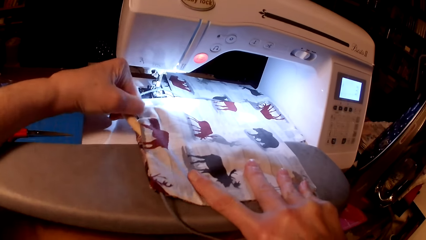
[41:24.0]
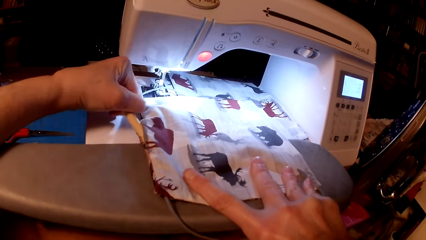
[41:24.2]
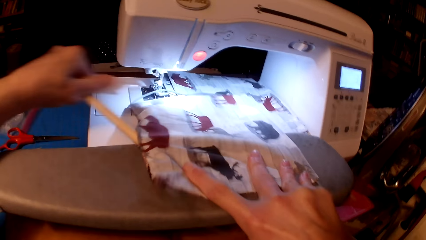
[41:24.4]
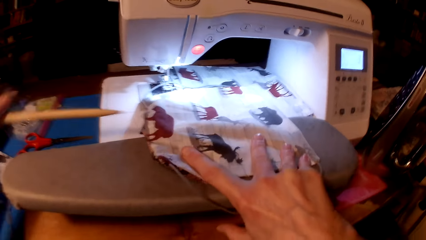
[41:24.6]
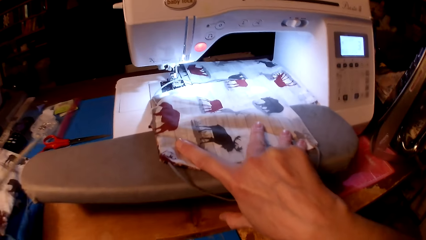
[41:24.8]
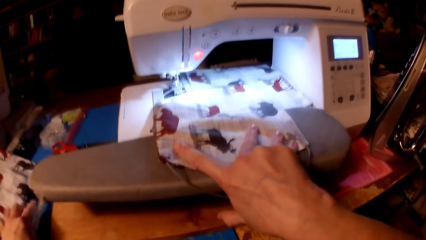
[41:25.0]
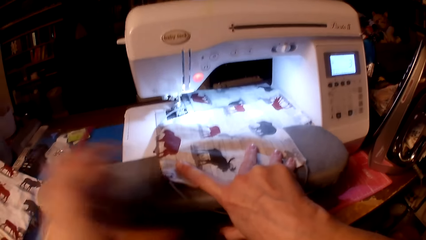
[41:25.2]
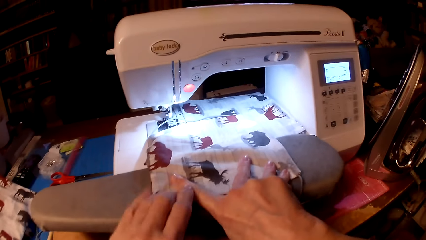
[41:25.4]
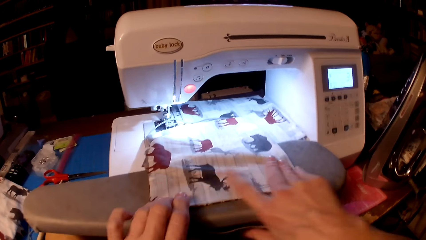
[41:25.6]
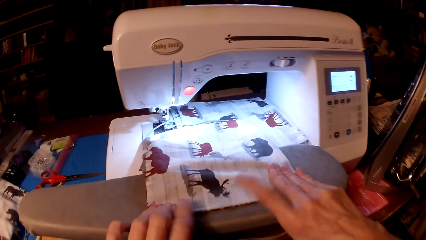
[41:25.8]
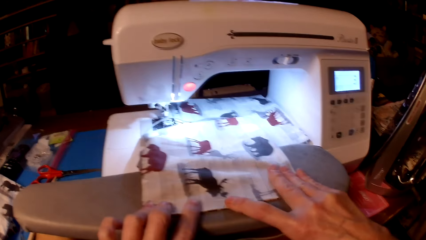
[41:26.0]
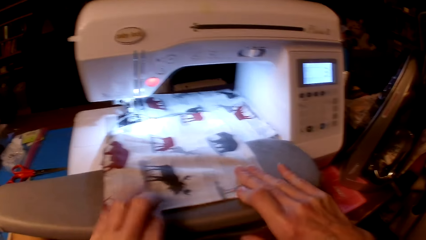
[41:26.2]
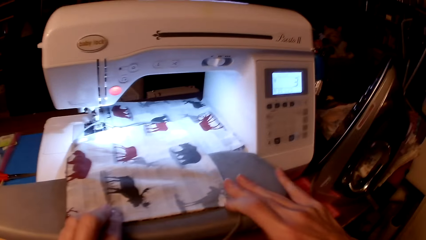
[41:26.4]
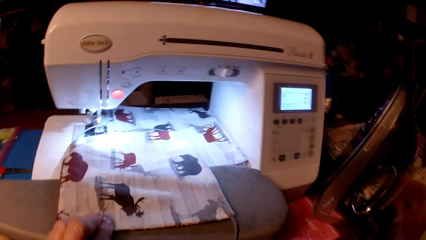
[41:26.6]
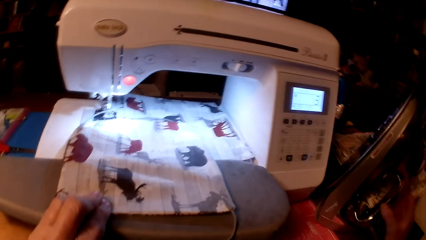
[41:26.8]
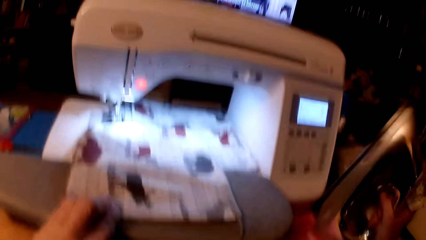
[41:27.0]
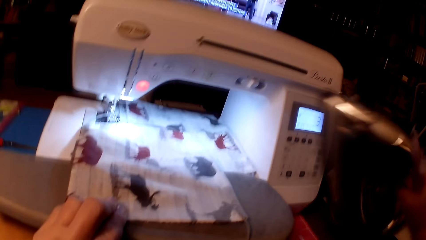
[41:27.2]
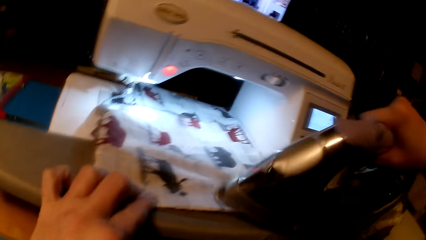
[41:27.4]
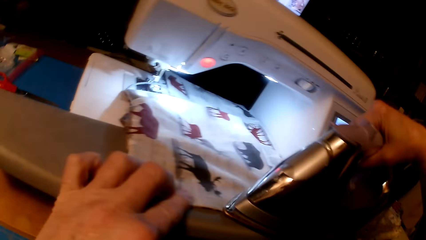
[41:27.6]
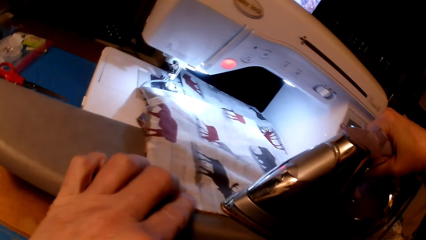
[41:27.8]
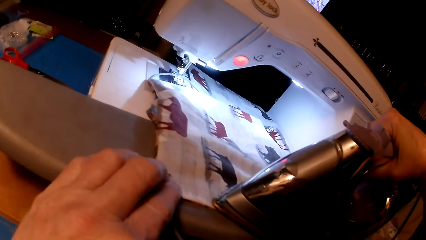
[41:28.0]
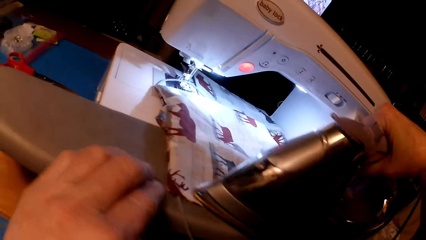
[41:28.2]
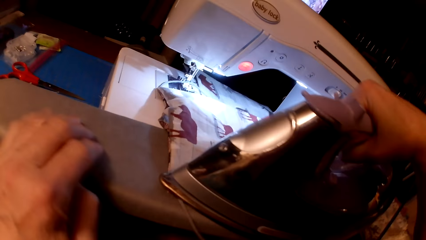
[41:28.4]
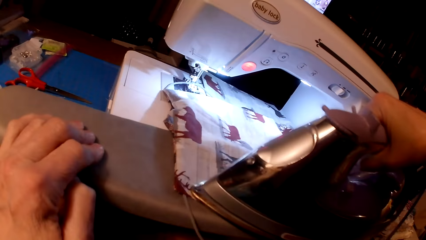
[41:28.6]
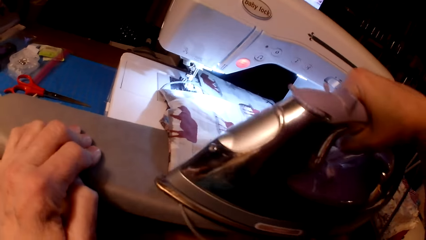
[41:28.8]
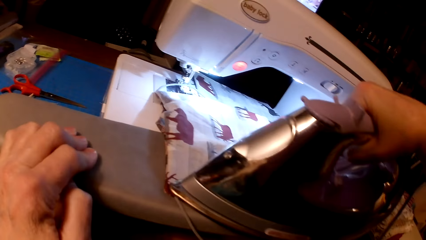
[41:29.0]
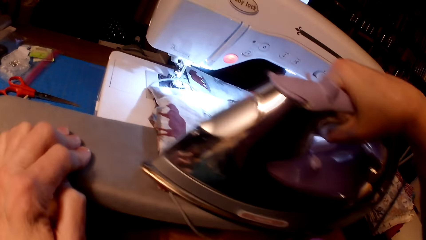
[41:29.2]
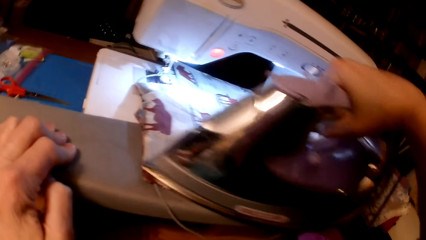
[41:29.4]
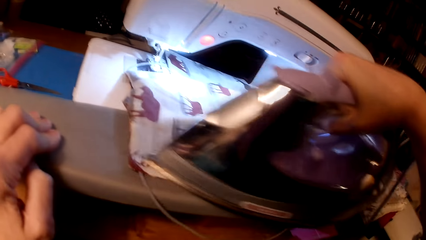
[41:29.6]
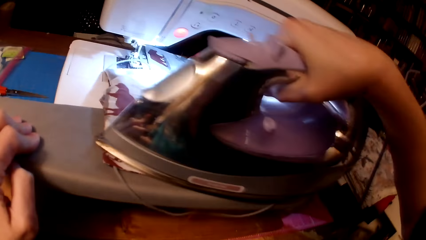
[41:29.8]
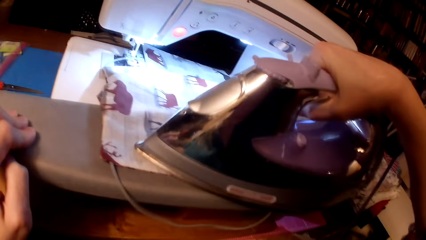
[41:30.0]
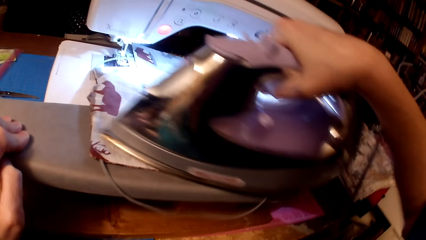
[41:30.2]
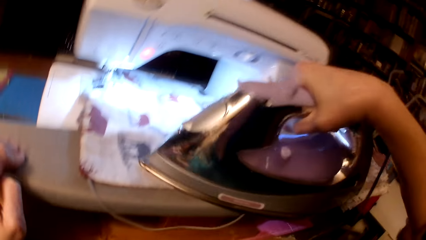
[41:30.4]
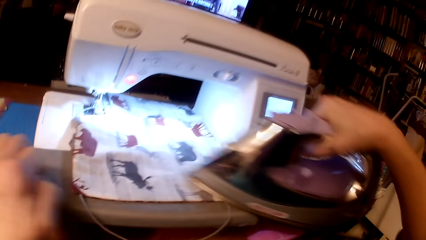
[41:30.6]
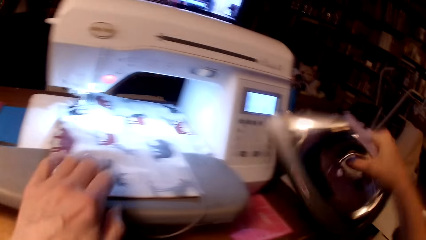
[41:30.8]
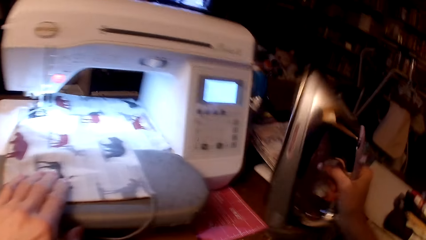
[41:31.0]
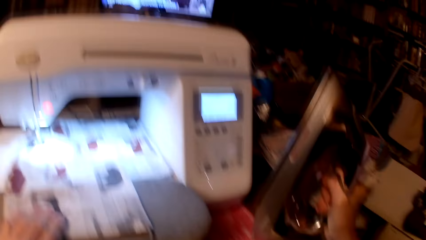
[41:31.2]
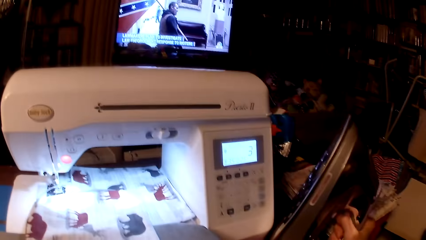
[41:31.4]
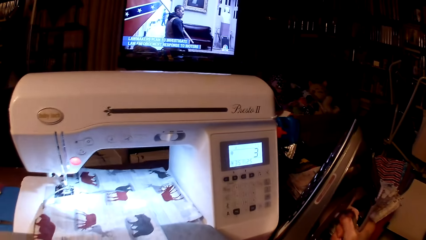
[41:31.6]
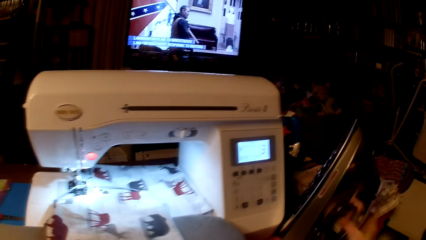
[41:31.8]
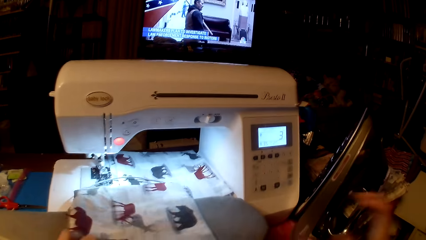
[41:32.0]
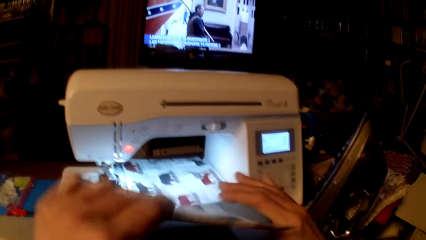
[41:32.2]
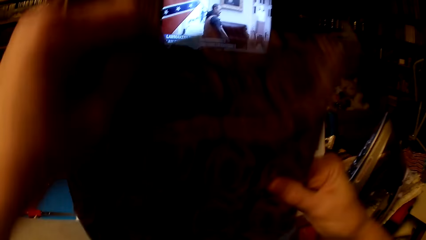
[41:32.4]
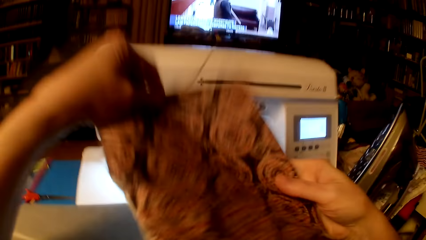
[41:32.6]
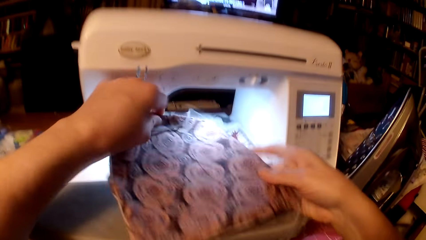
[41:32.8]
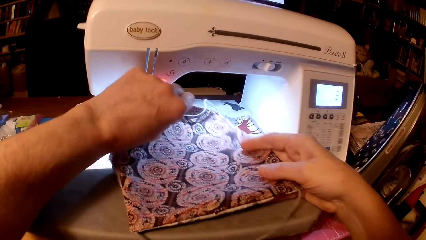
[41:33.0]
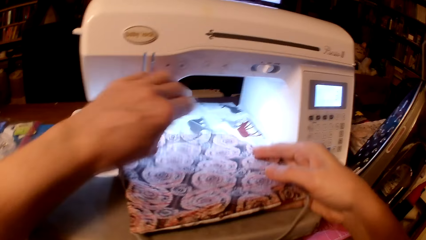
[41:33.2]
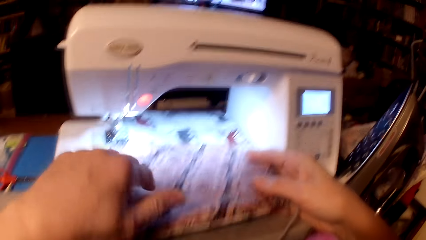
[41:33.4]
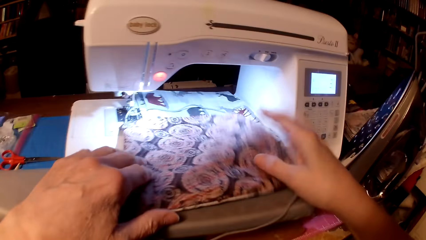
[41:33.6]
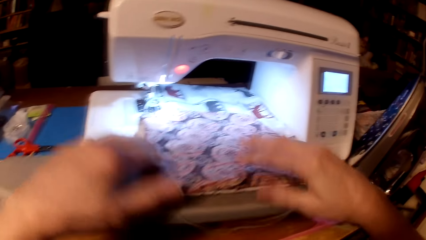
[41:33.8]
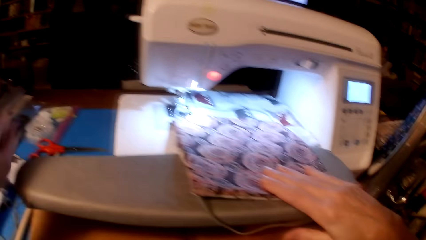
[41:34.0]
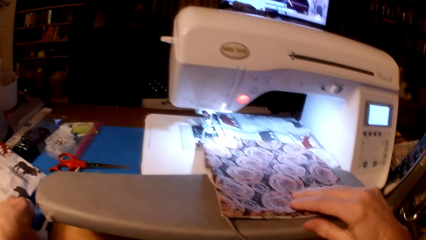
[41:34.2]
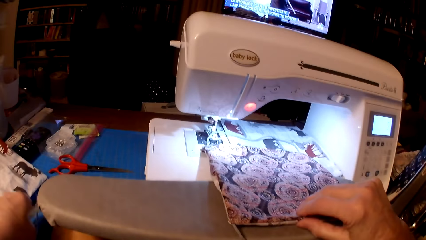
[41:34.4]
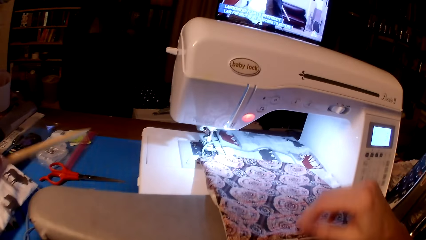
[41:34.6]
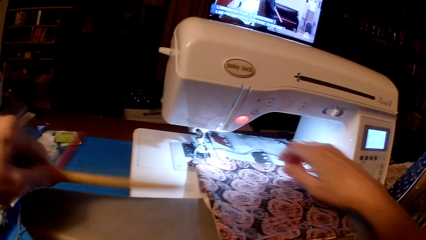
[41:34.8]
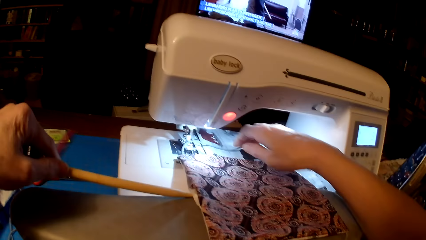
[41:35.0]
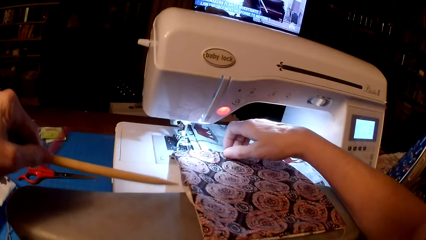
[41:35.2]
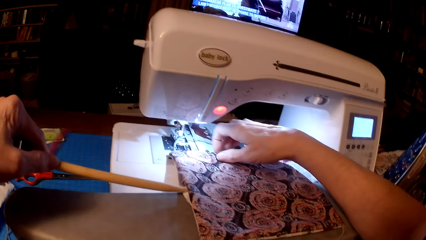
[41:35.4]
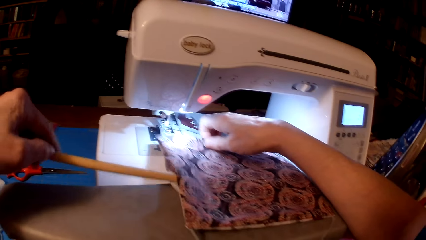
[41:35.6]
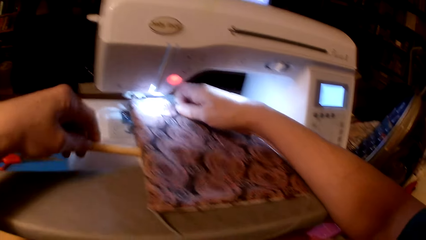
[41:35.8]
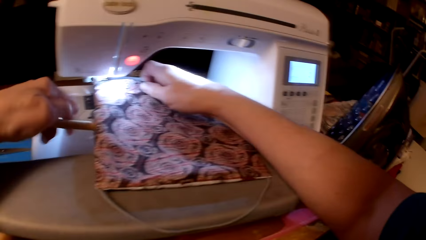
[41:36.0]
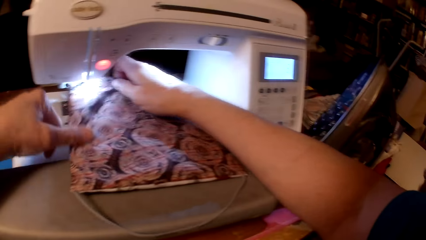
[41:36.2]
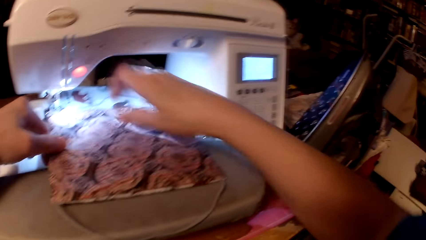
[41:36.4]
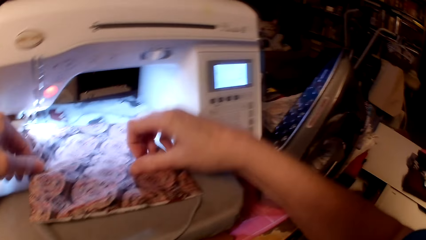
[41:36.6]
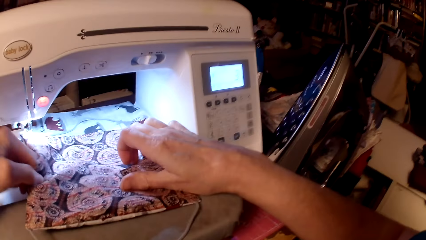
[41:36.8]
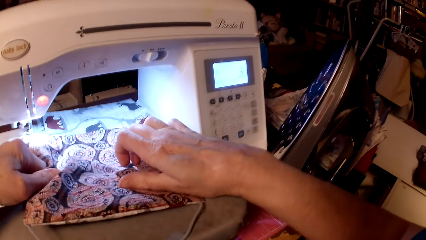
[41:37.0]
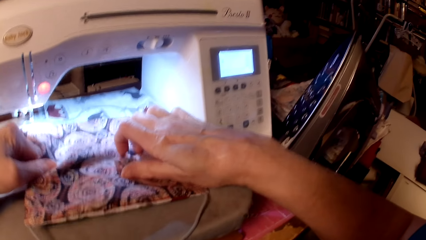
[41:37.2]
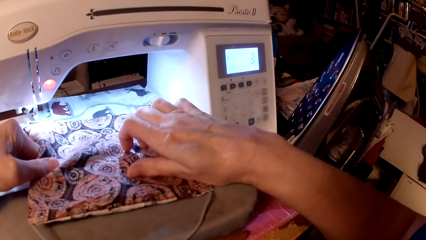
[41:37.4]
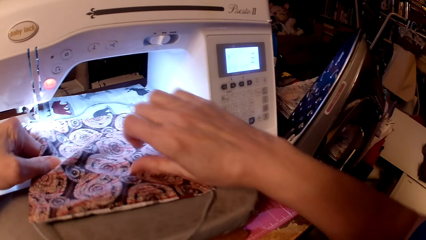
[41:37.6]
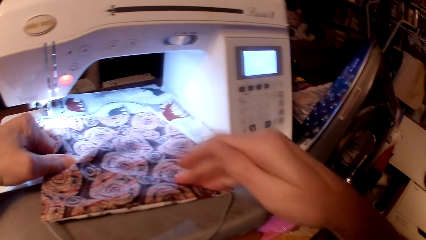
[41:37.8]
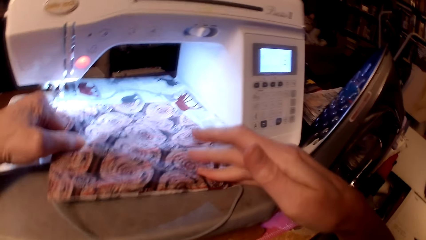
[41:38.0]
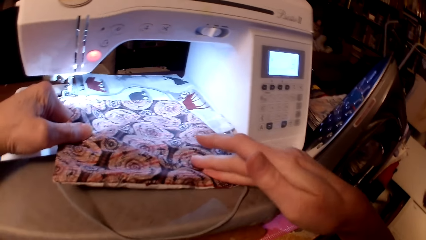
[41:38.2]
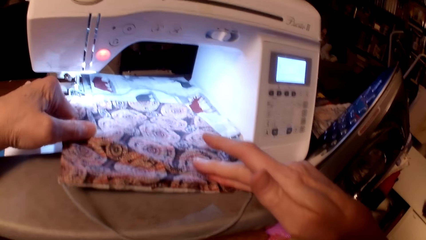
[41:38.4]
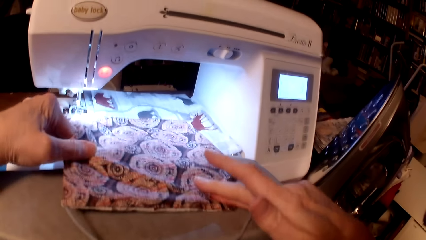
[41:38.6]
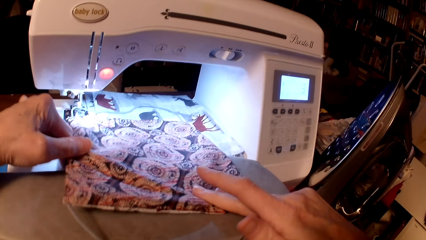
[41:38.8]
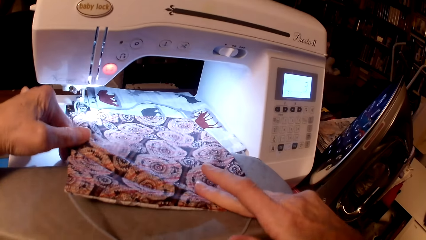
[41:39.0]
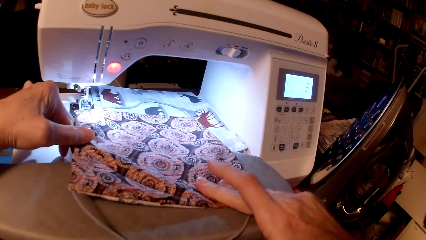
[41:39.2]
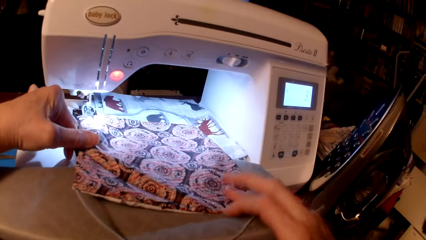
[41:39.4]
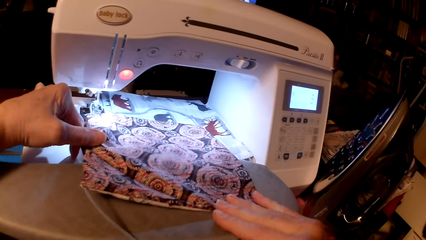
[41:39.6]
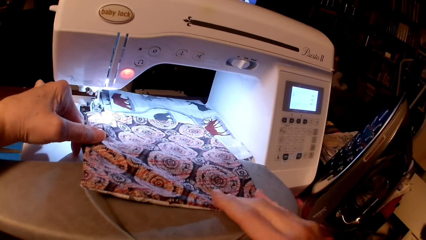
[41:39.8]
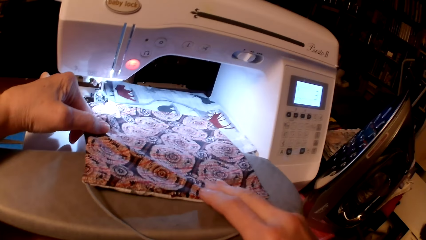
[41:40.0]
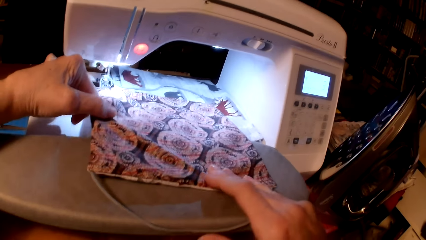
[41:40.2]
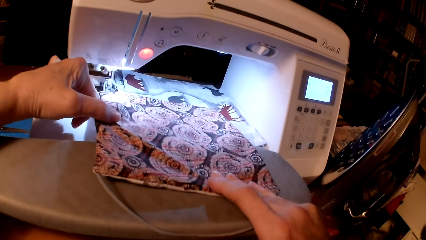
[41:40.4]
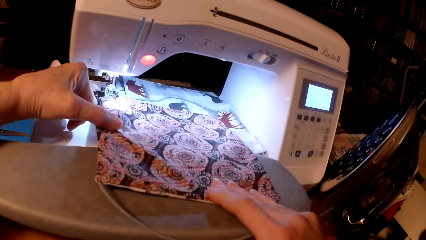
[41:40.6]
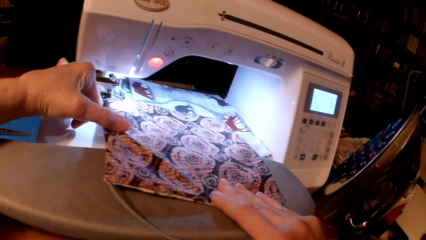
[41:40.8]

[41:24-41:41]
The camera wearer drops a wooden stick on the table. They pick an iron box. They iron the cushion pillow. They put the iron box on the table. They flip the cushion pillow. They pick the wooden stick. They straighten the pillow cushion.
